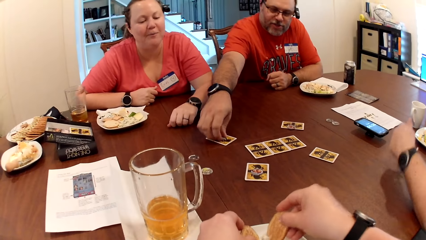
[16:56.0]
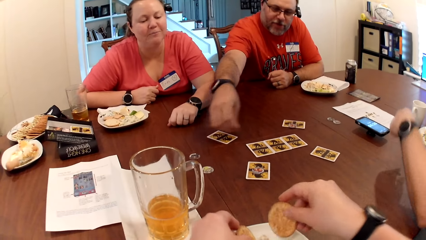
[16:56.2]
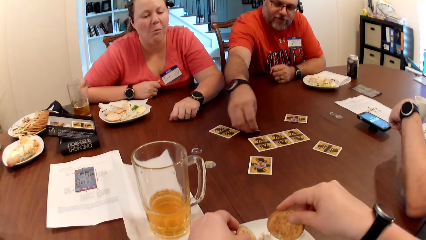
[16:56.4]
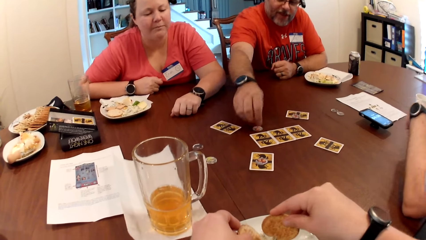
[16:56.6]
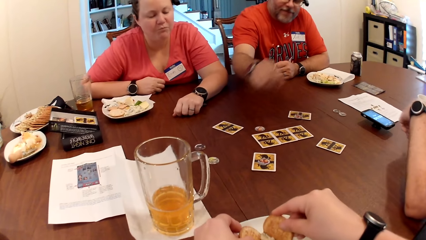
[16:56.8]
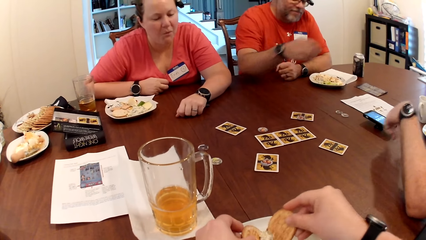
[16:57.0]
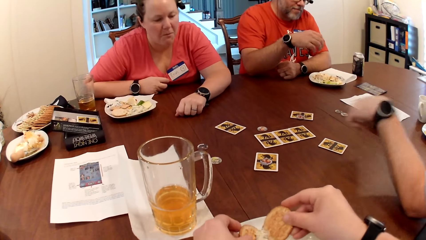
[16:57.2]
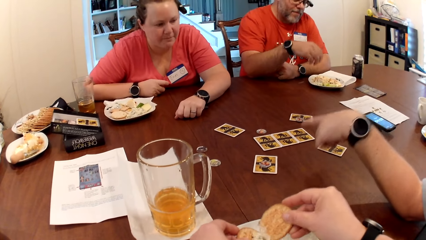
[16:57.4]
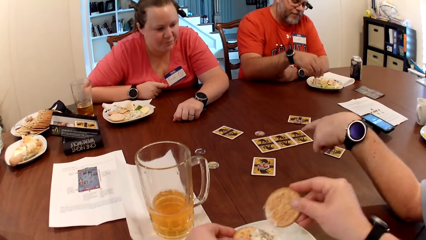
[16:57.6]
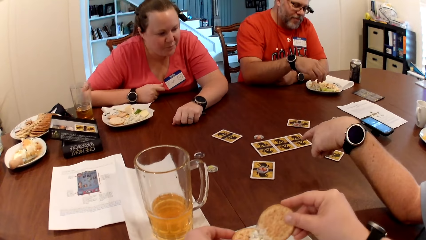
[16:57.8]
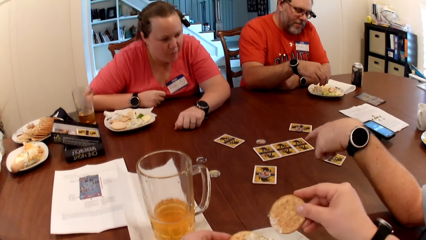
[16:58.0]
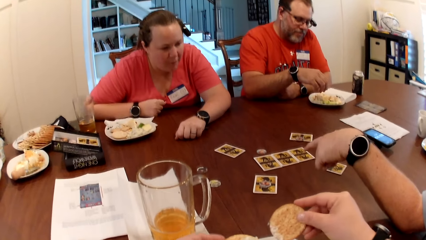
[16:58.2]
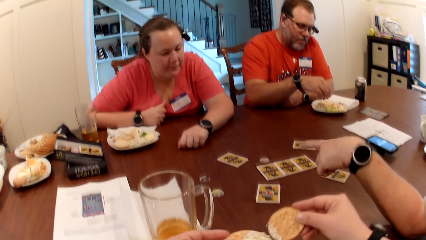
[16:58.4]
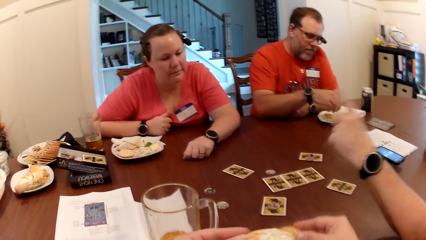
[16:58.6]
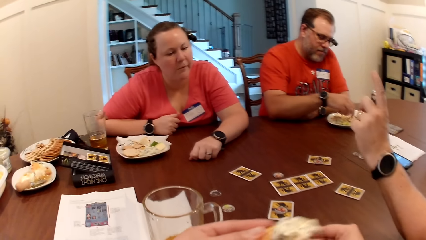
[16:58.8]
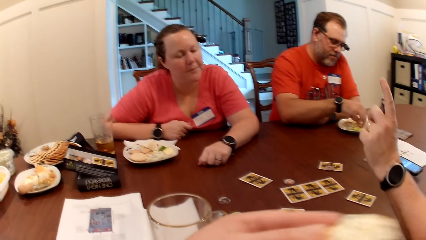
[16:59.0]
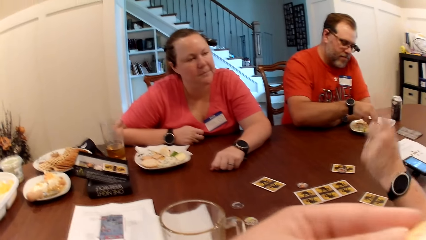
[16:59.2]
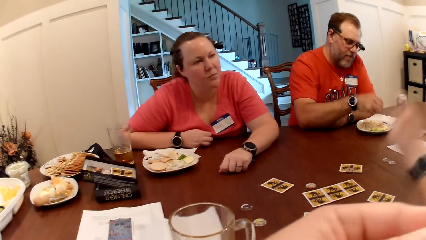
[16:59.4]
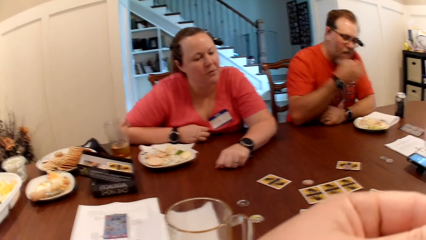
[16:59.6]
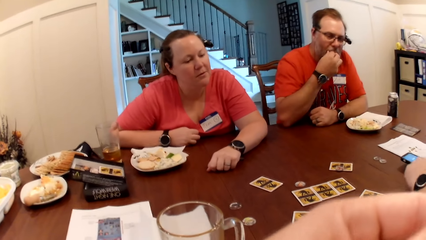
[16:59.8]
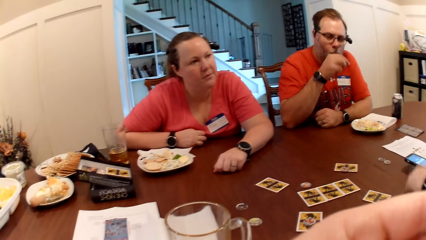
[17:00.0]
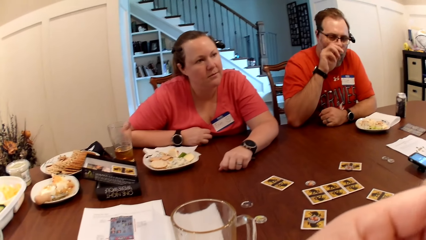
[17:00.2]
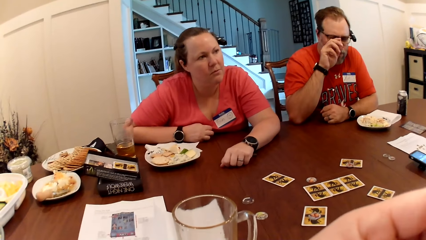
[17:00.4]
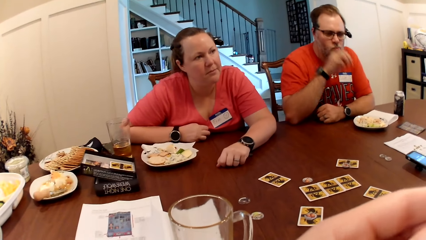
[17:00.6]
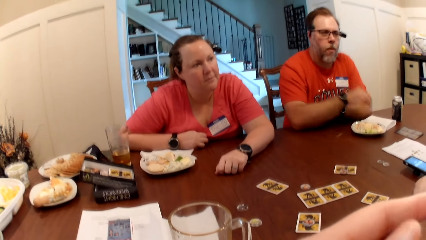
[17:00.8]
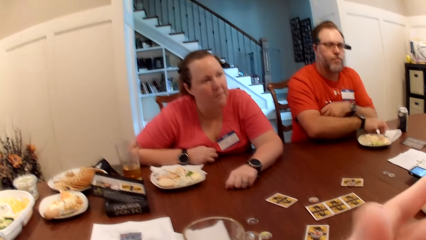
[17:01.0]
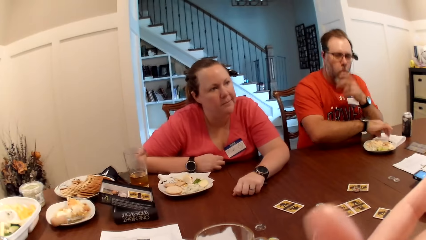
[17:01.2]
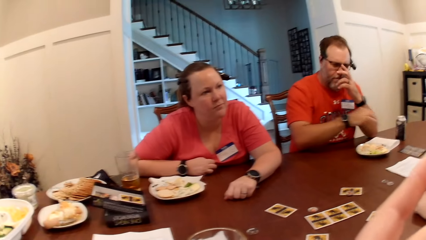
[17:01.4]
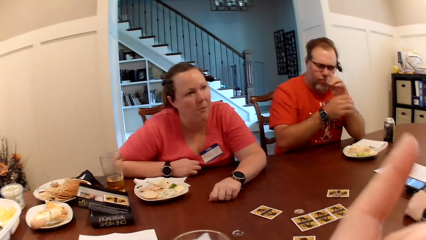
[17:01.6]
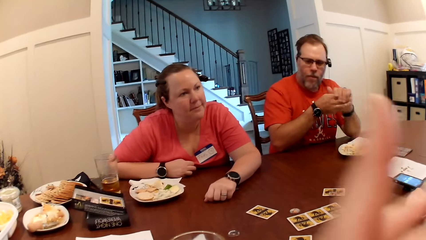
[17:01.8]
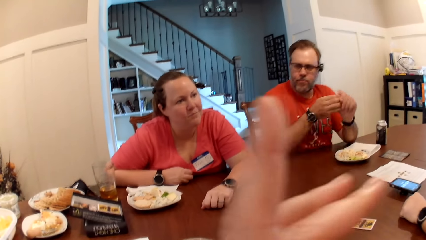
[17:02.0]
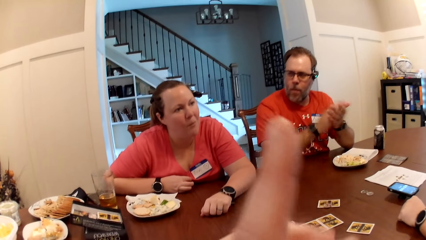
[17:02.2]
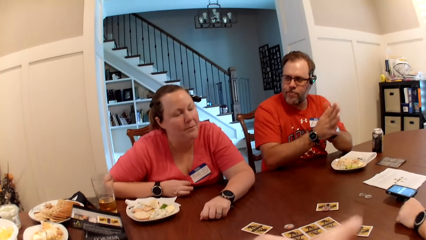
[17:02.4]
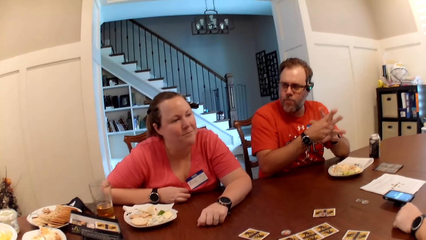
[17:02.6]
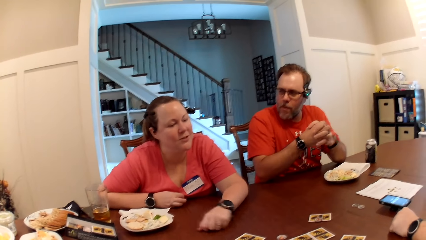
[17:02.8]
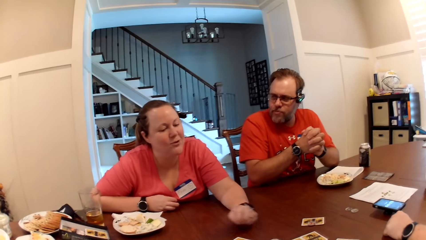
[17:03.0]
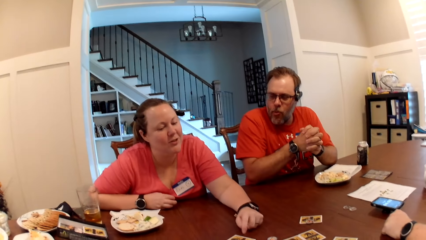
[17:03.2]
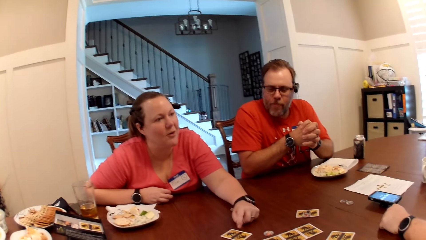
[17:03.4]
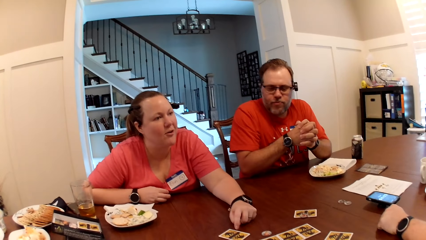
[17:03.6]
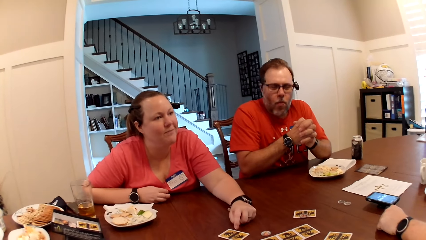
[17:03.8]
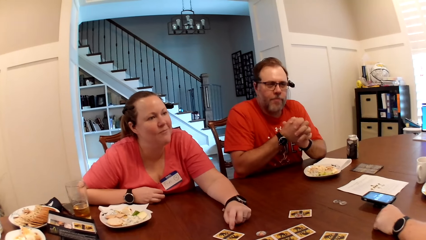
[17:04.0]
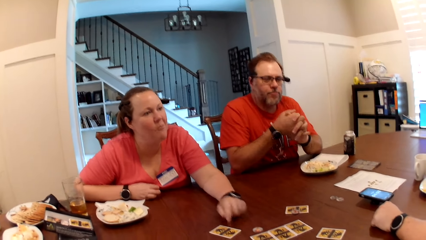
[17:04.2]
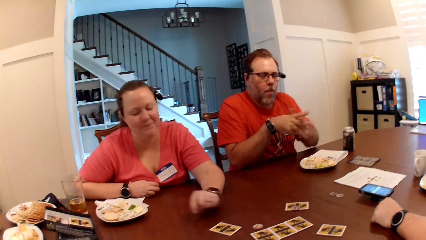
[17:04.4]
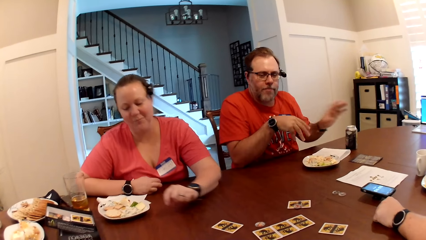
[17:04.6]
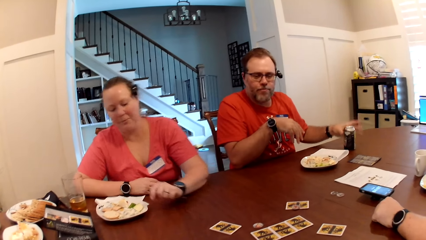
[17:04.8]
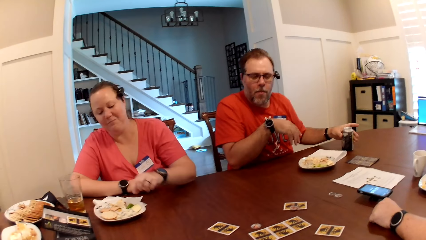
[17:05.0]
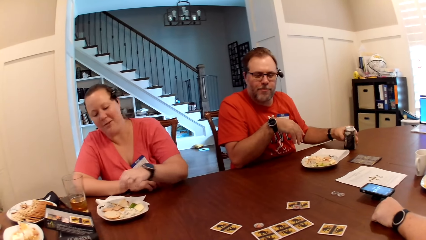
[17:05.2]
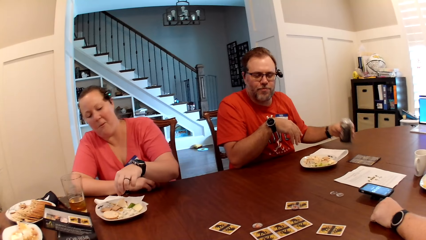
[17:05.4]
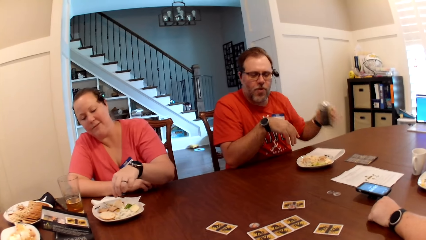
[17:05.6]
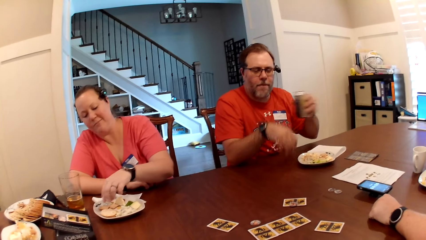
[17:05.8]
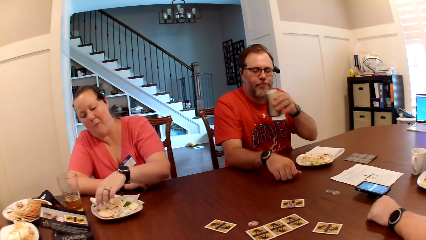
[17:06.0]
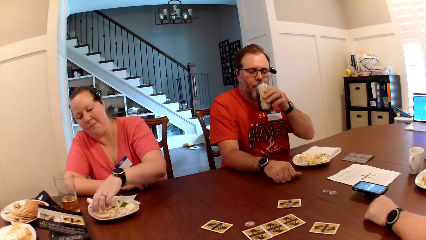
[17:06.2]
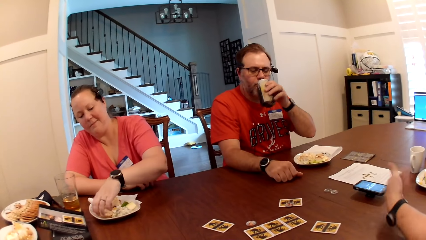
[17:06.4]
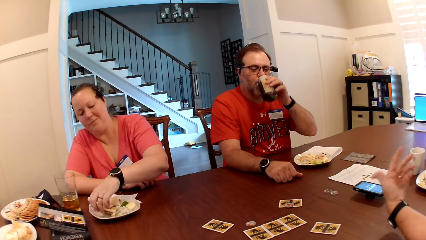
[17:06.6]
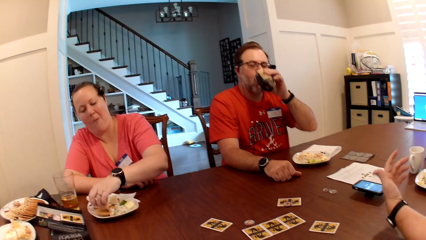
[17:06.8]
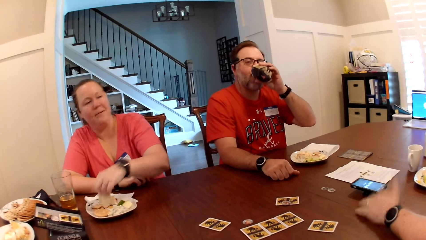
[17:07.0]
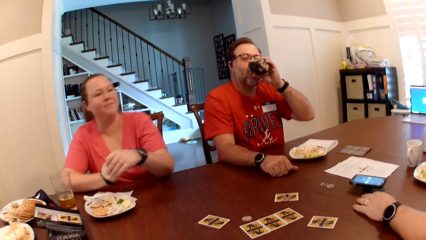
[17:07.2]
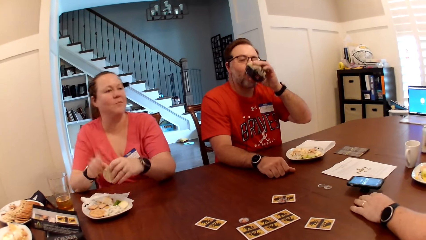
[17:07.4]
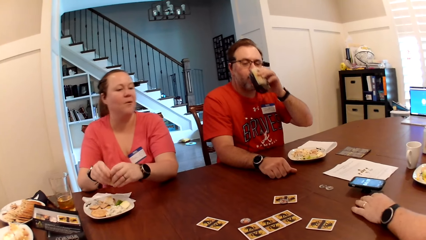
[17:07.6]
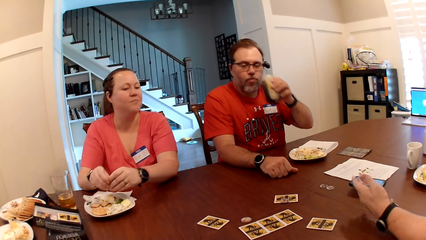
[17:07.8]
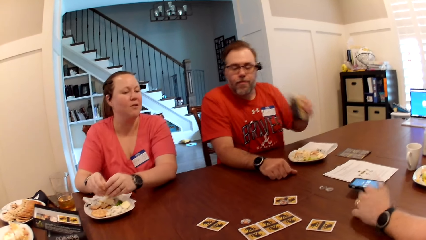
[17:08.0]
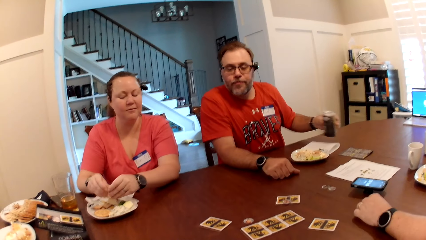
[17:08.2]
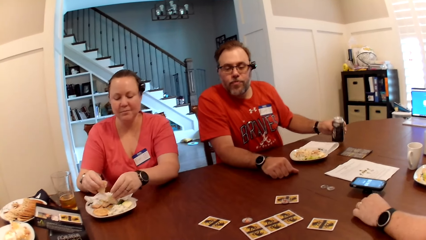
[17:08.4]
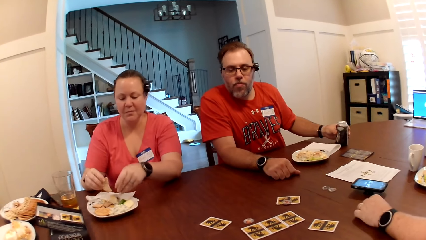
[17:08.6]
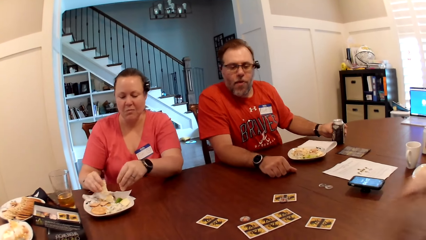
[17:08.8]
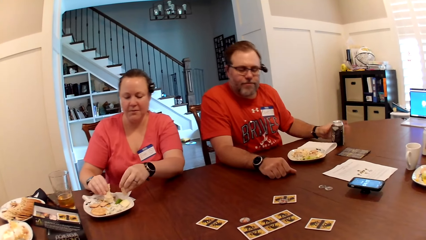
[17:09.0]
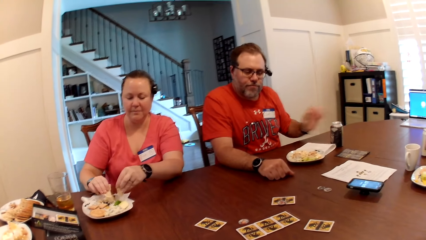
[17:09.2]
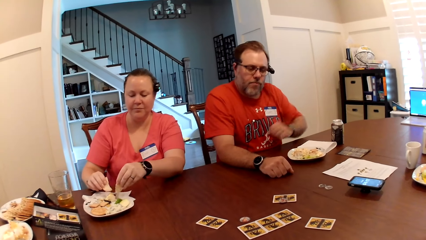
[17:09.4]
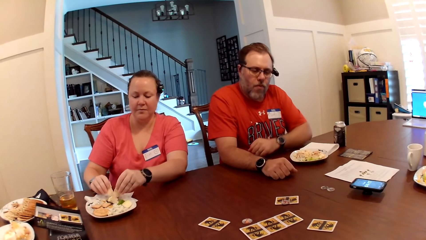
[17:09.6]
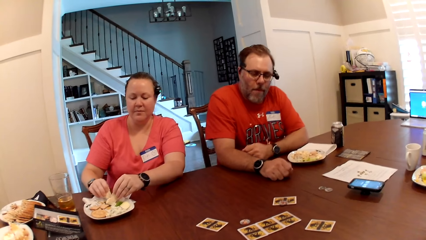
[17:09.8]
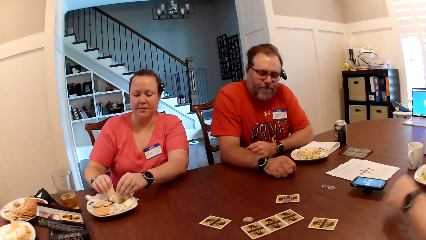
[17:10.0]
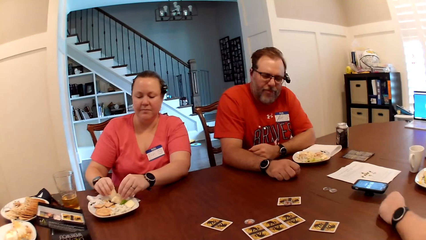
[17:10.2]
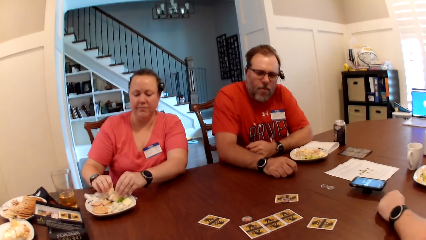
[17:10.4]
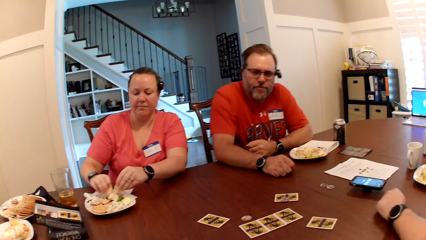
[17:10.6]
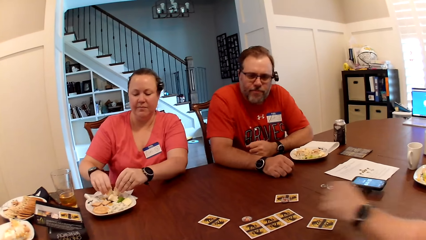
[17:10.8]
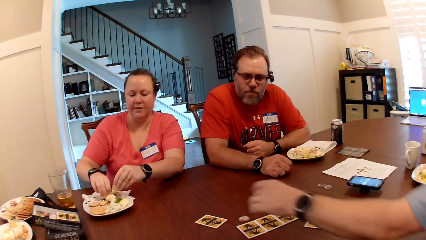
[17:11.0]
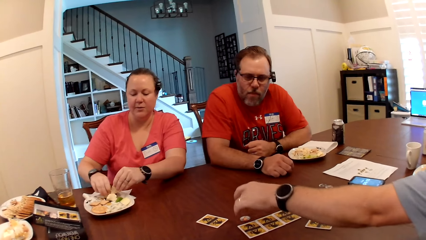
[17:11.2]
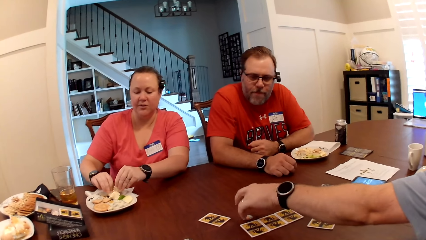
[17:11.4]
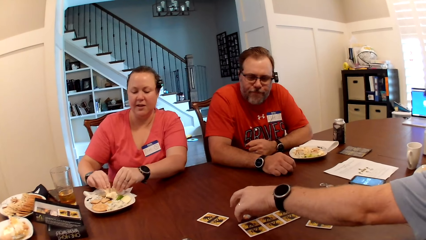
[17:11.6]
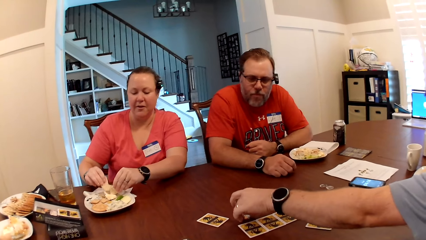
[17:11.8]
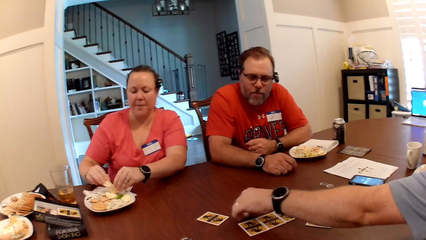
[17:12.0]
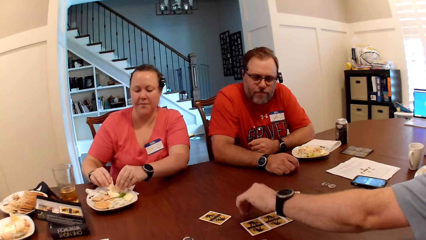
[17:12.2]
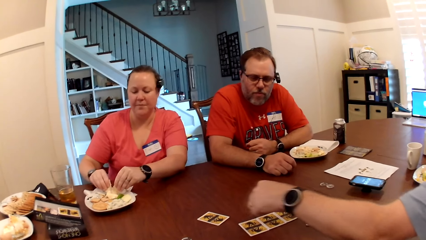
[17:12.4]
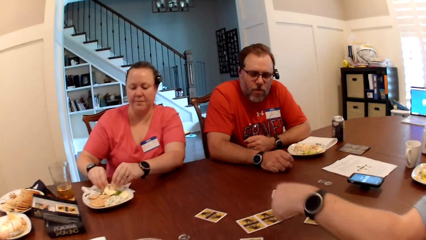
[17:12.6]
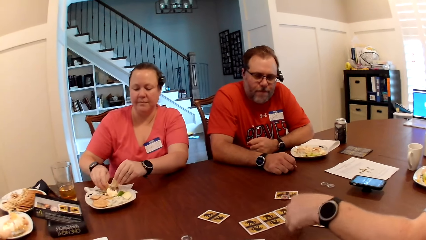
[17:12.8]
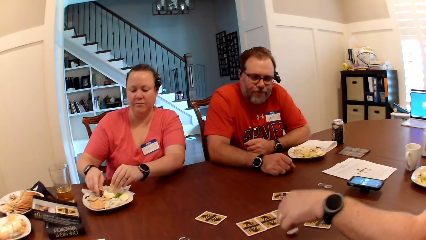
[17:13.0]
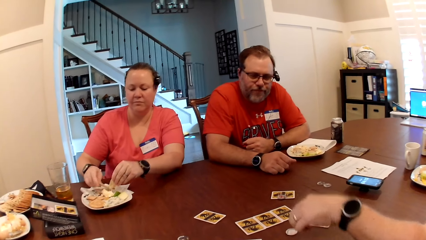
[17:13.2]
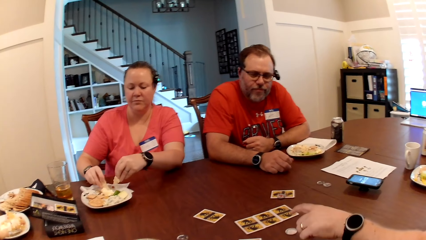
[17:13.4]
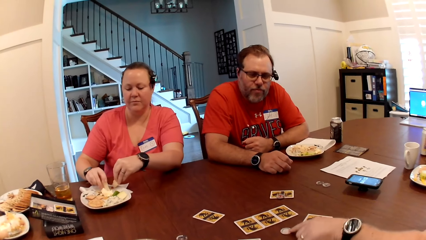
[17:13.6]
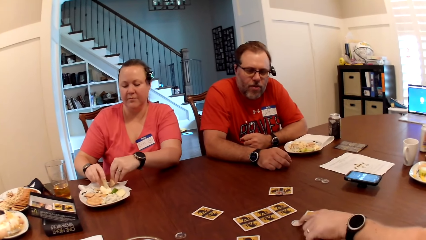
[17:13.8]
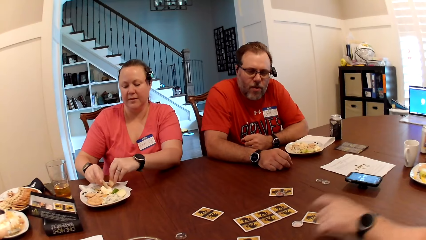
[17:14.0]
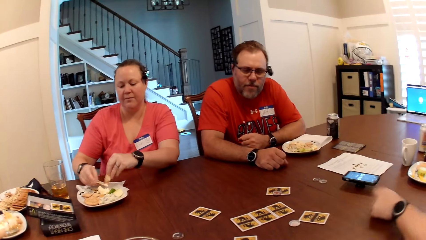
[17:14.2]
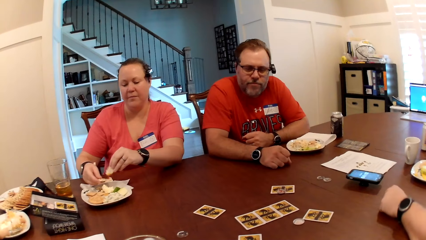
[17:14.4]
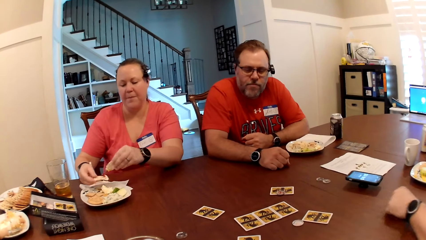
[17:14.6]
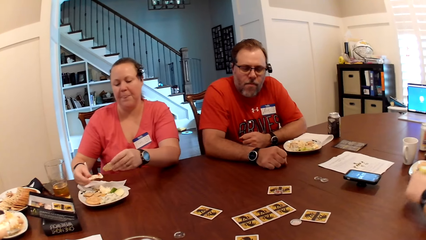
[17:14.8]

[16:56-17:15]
The man picks the chip from the card on the table with his right hand. Another man talks to the first man. The first man places the chip on the table with his right hand. The other man picks popcorn from the plate on the table with his right hand and puts the popcorn in his mouth with his right hand. The camera wearer looks around. The woman points at a card on the table with her left hand. The other man picks up the can of beverage from the table with his left hand and drinks from the can of beverage in his left hand. The woman picks cookies from the plate on the table with her left hand. The first man talks to the woman. The woman holds the cookie in her hands. The other man places the can of beverage on the table with his left hand. The woman inserts the cookies in the oatmeal in the plate on the table with her hands. The first man picks a chip from the table with his left hand and places the chip on the table with his left hand. The woman talks to the first man.
